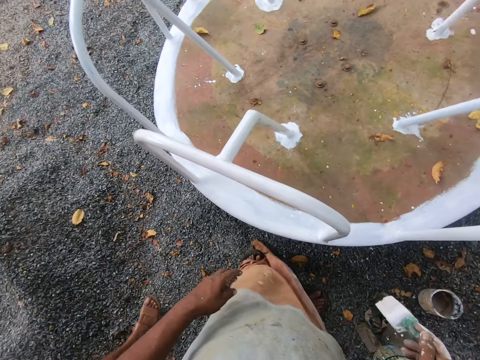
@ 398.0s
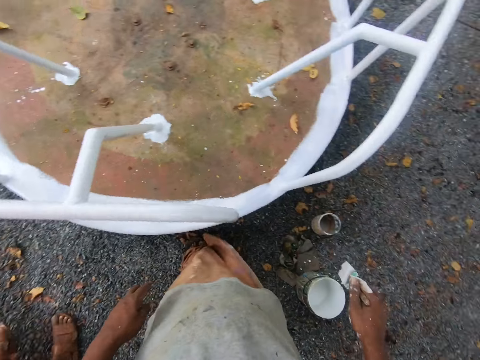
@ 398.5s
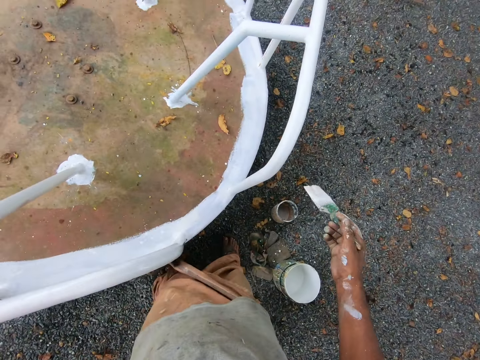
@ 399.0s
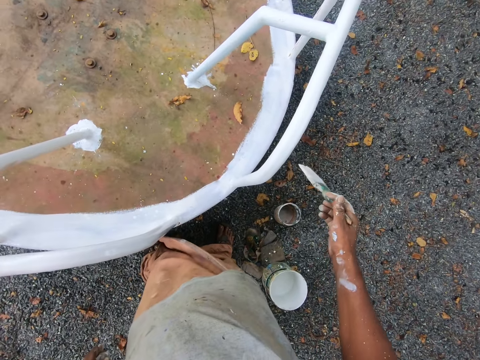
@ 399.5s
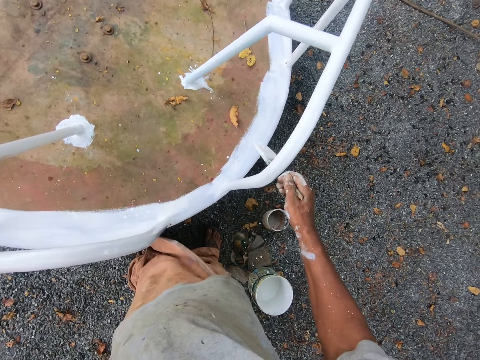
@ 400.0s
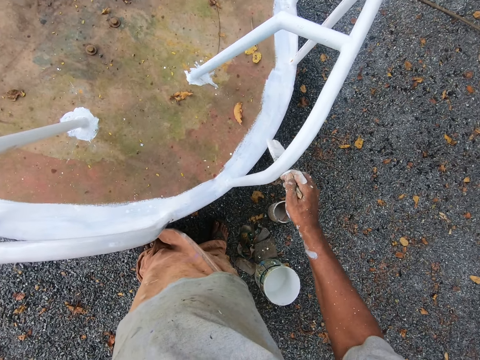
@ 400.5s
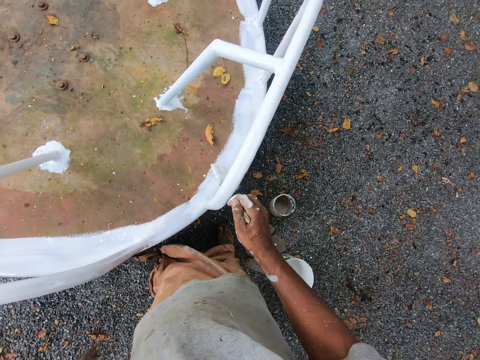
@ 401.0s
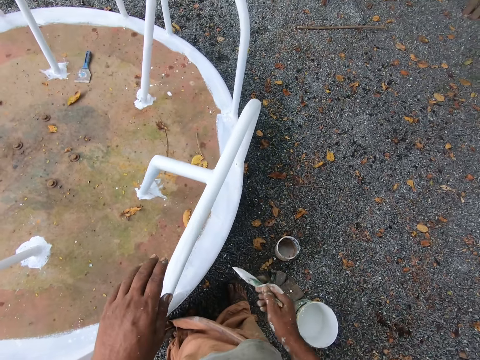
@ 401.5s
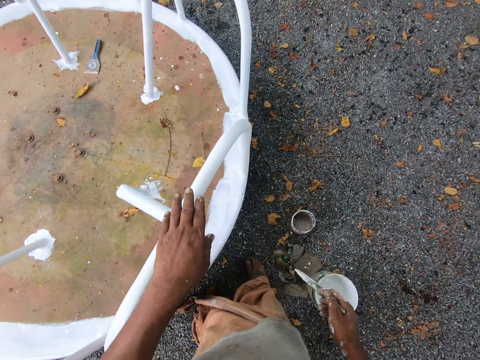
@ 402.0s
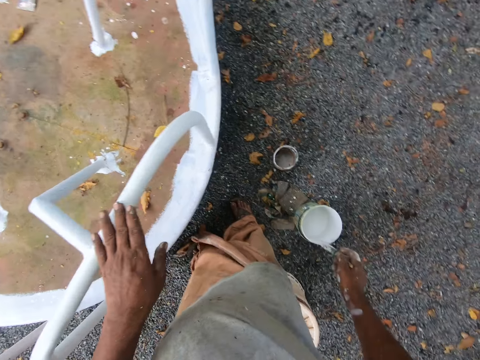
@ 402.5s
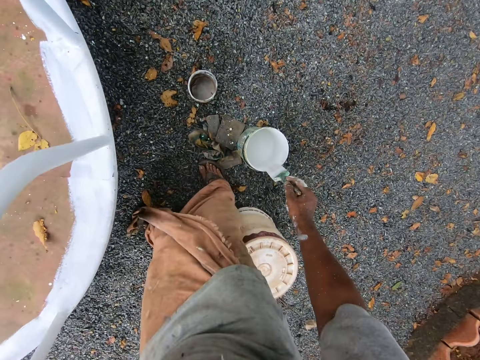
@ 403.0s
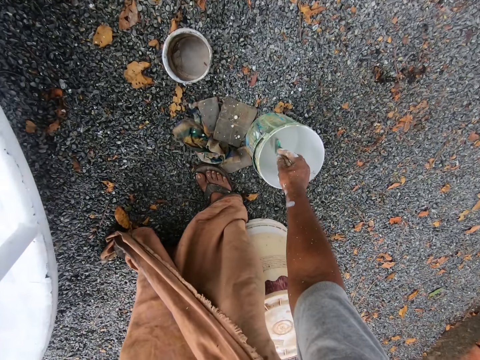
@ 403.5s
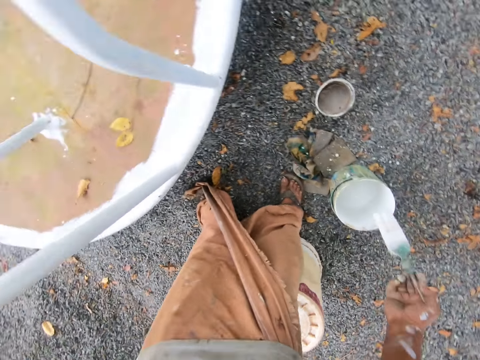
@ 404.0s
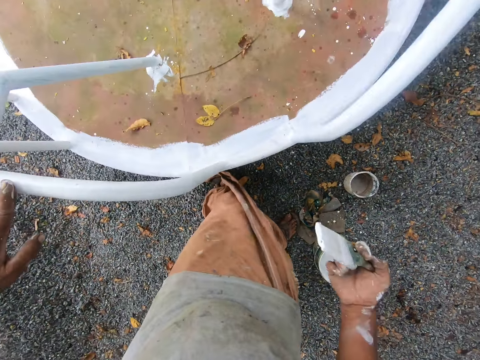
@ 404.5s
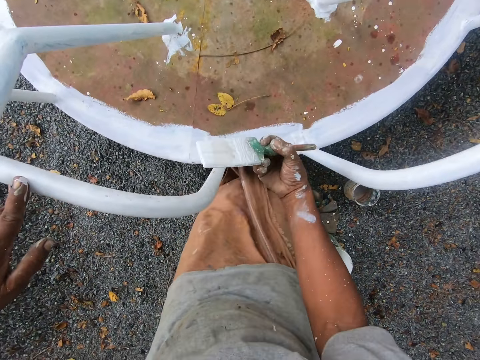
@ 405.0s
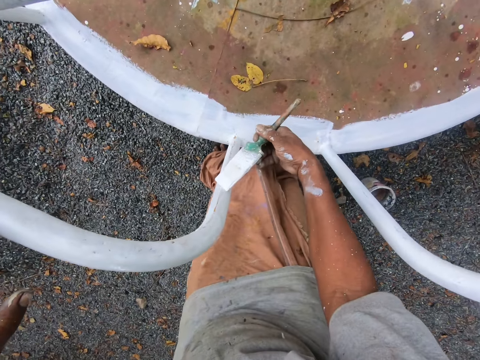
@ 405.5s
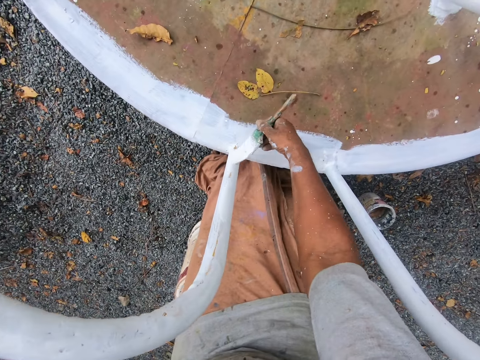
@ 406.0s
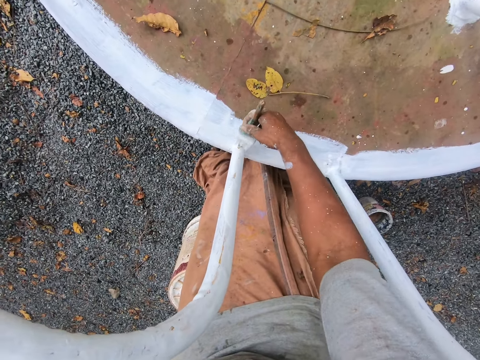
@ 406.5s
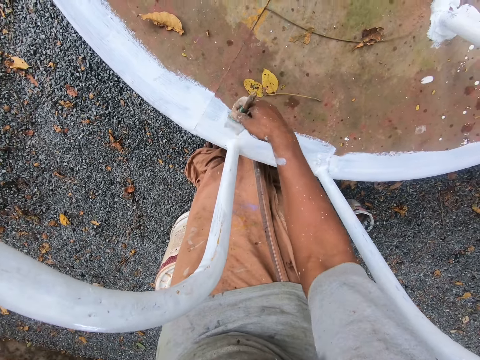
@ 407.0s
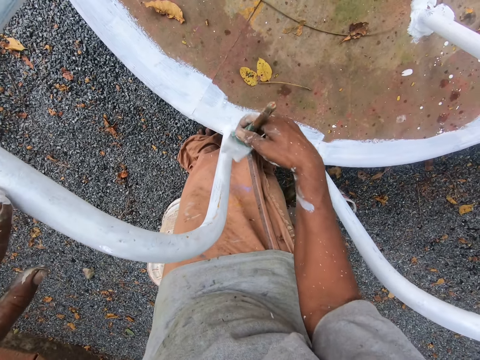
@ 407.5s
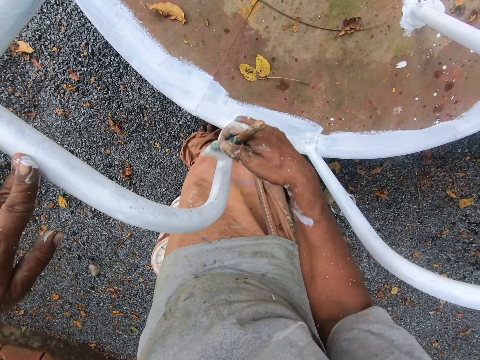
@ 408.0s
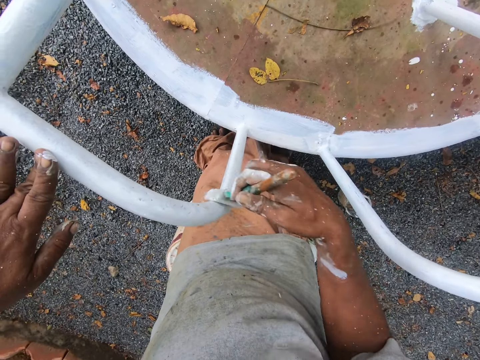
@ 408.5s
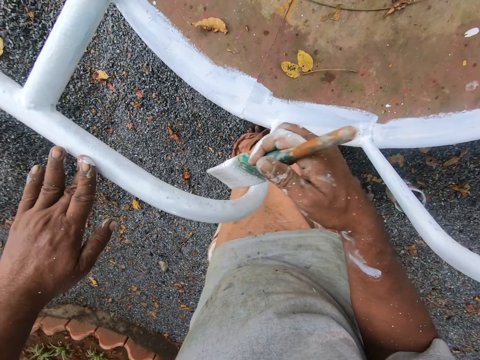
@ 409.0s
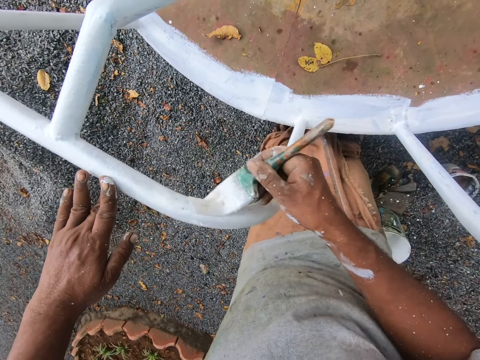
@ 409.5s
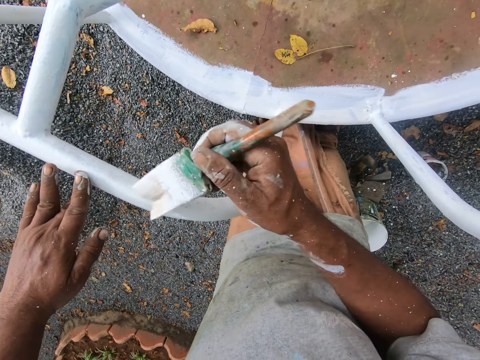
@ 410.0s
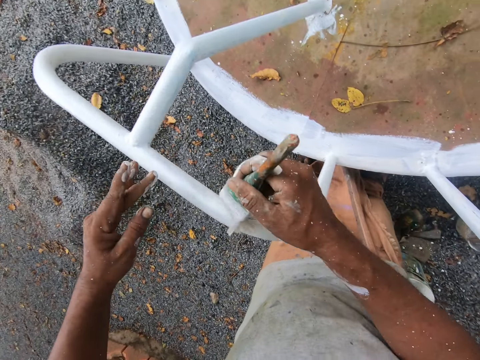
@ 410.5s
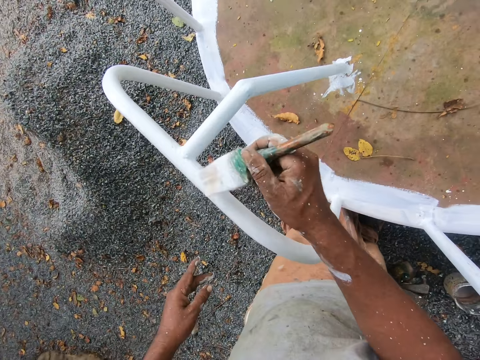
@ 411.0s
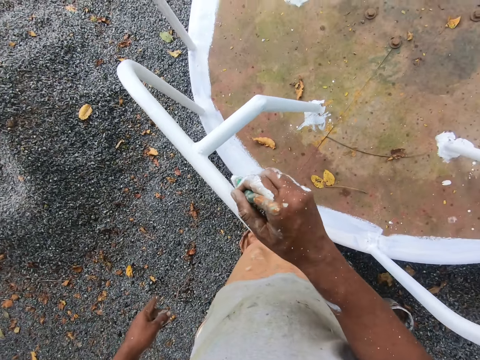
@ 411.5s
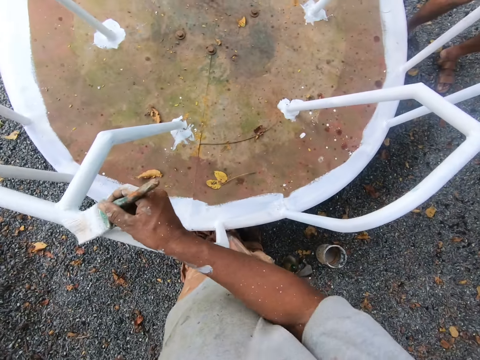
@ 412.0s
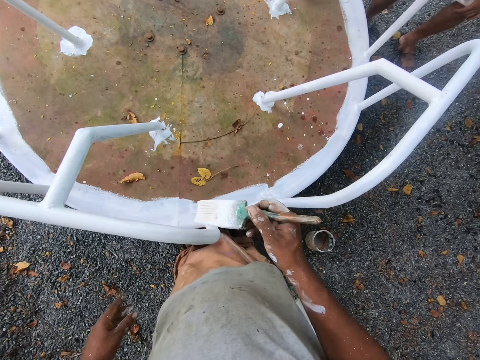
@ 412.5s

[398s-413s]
The camera wearer places the paintbrush on the railing. He rotates the playground roundabout with the paintbrush in his right hand. He holds the playground roundabout with his left hand. He bends towards the can. He dips the paintbrush into the bucket or can of paint on the ground with his right hand. He removes the paintbrush from the can. He stands up. He paints the playground roundabout with the paintbrush in his right hand. He lets go of the railing. He paints the railing with the paintbrush.

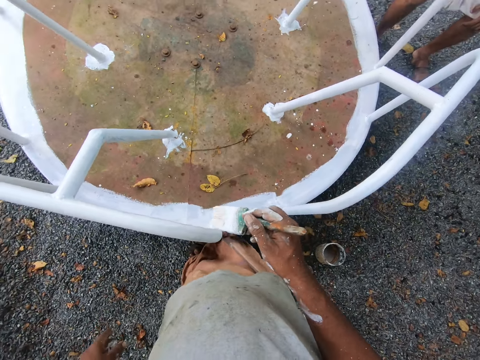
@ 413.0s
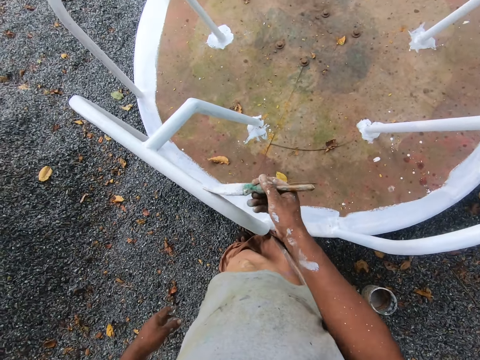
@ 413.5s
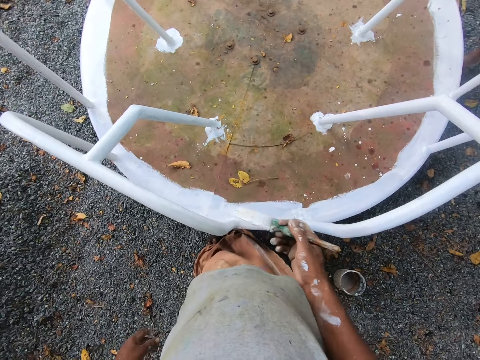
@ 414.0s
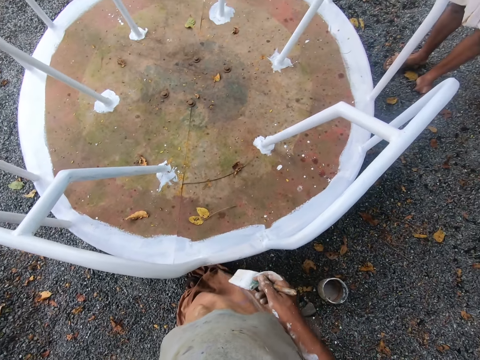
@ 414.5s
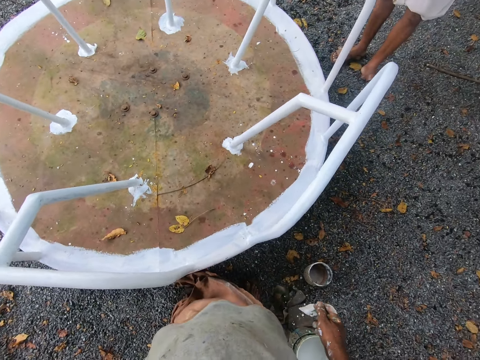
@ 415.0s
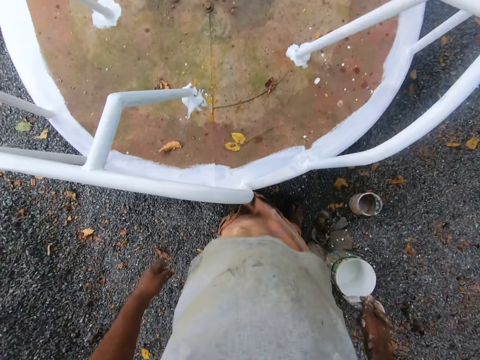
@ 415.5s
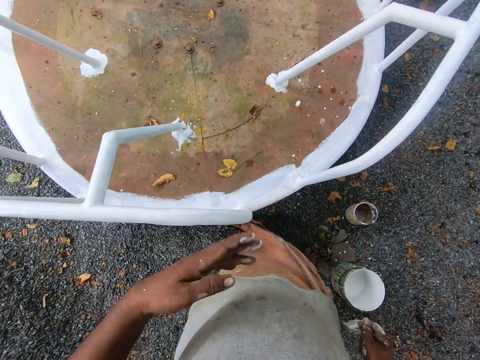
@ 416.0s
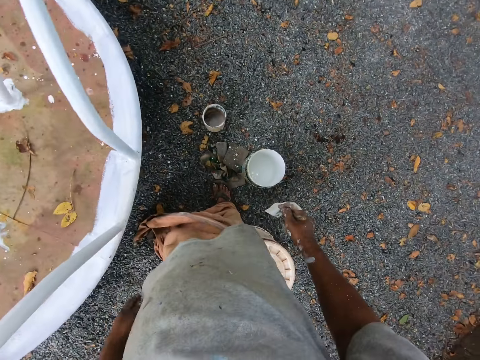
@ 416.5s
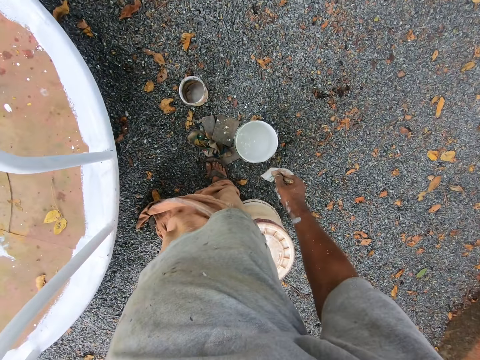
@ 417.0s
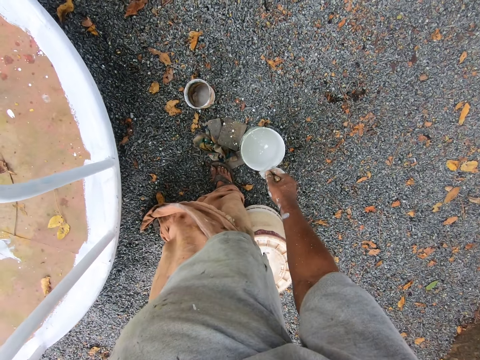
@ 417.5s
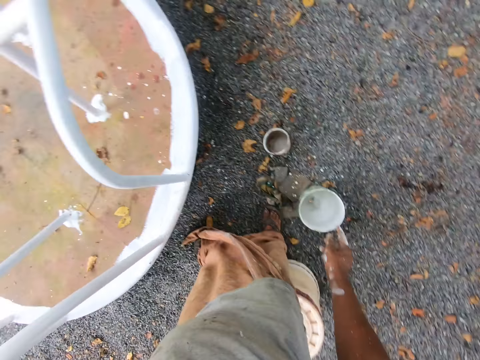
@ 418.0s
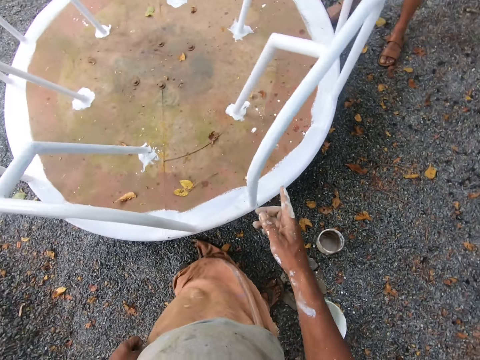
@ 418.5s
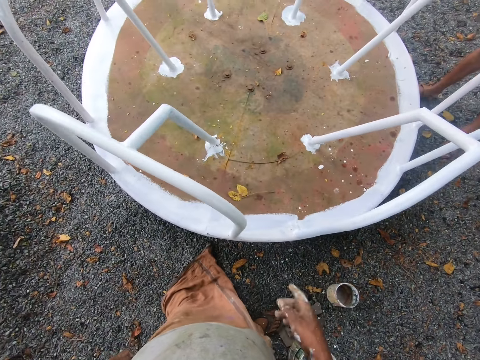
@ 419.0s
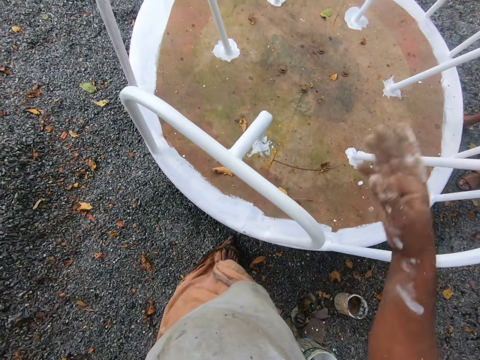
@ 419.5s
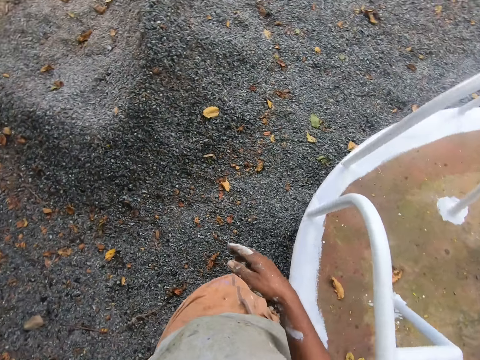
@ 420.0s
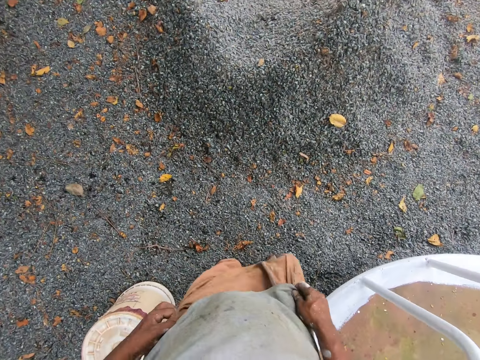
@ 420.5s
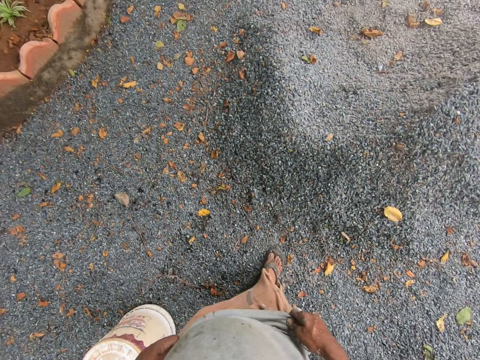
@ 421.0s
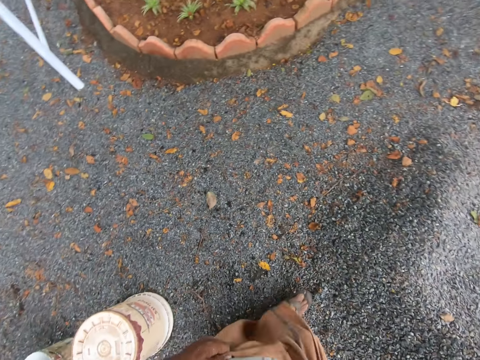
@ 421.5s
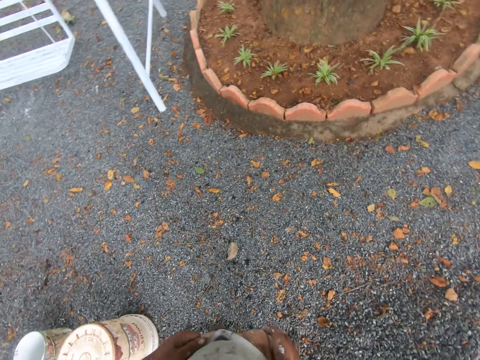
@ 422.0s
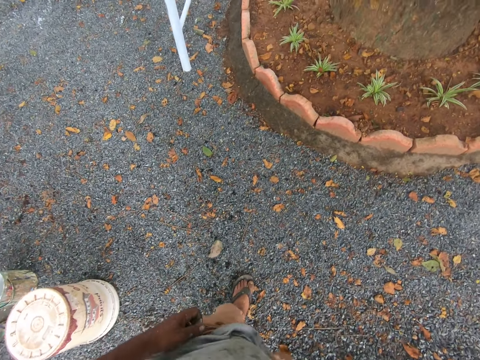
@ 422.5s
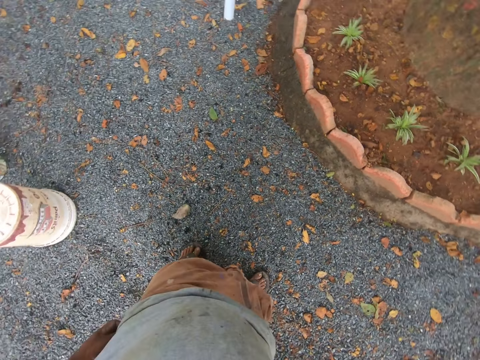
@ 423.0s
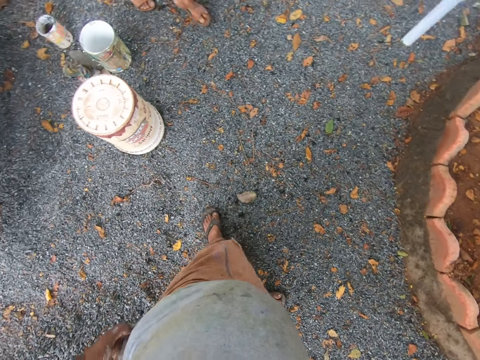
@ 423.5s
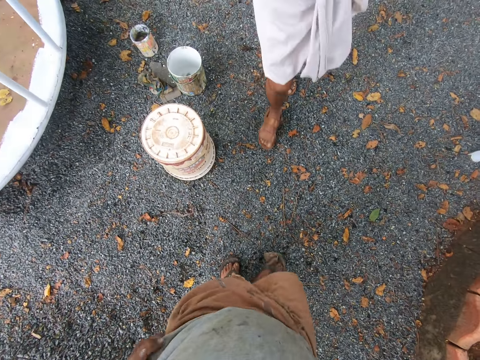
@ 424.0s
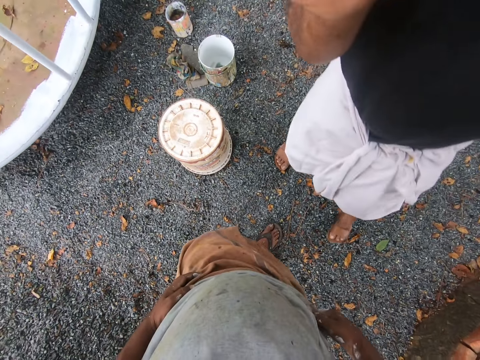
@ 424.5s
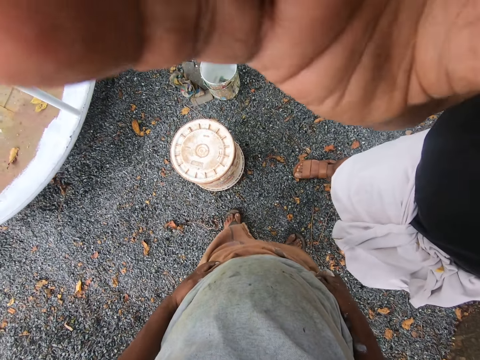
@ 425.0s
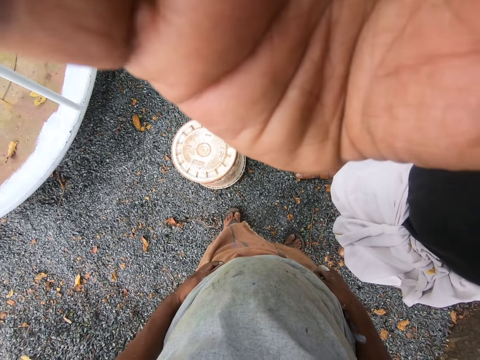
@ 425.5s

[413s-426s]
The camera wearer talks to a man. He drops the paint brush into the bucket of paint on the ground with his right hand. He talks to the man. He walks away from the railing. The man walks by the camera wearer. The man adjusts the camera on the camera wearer's face.
